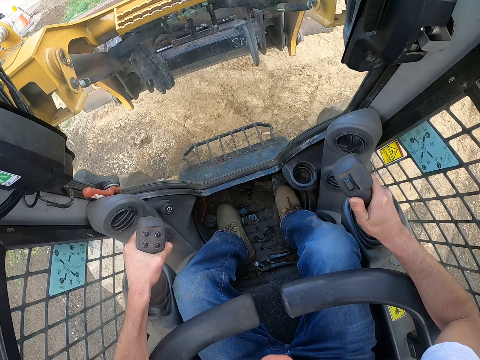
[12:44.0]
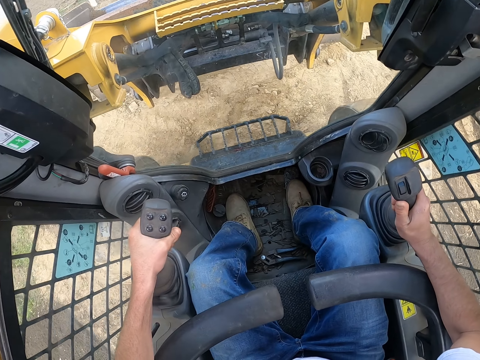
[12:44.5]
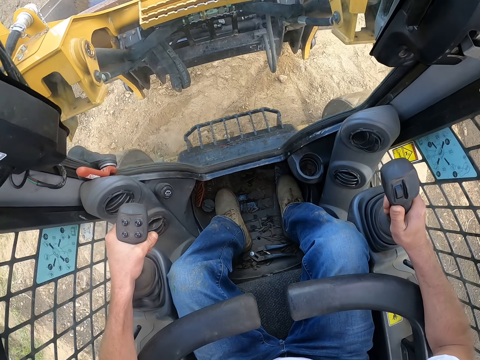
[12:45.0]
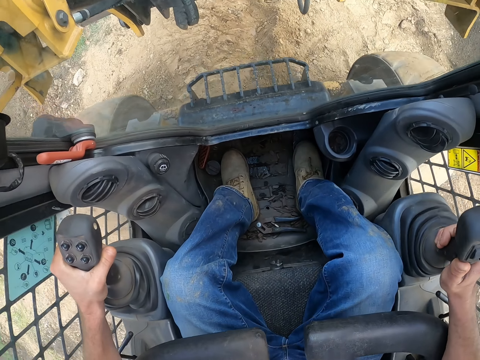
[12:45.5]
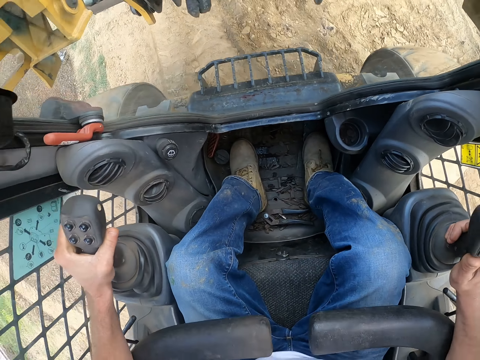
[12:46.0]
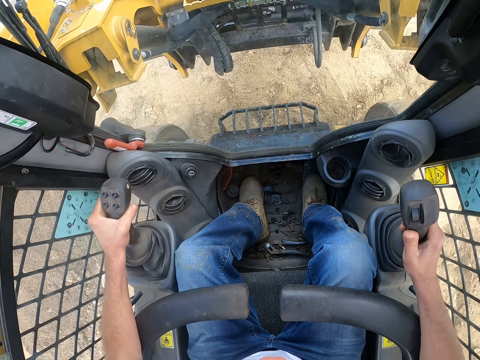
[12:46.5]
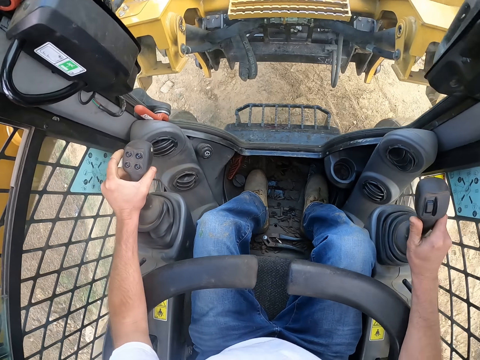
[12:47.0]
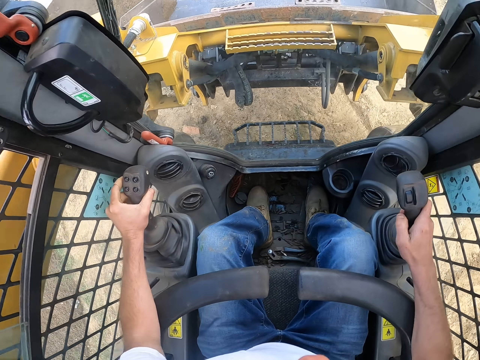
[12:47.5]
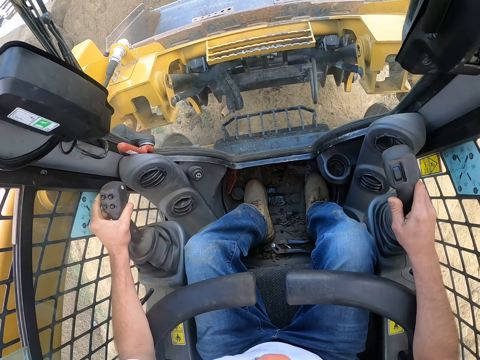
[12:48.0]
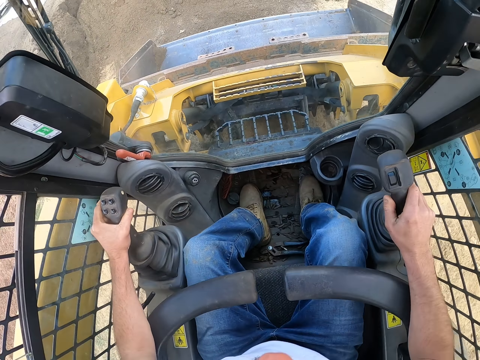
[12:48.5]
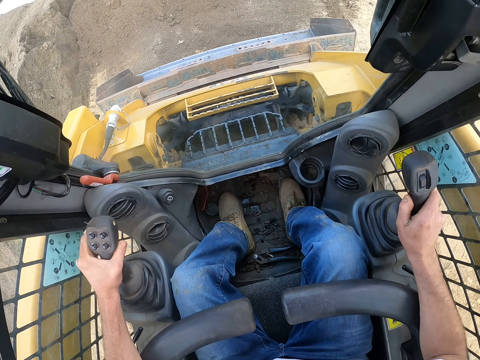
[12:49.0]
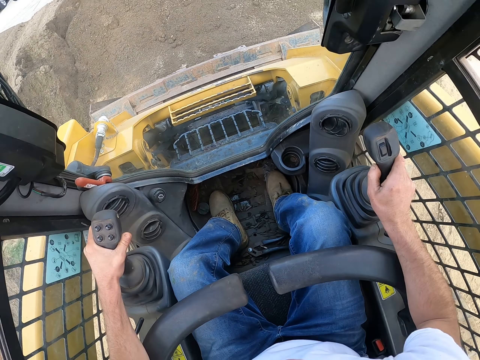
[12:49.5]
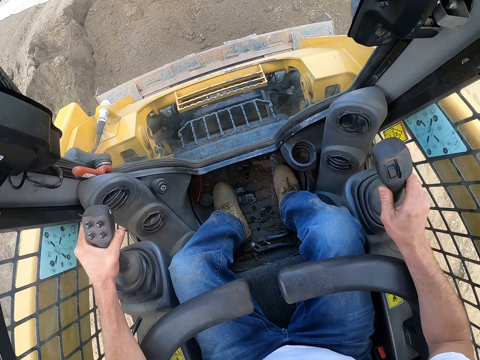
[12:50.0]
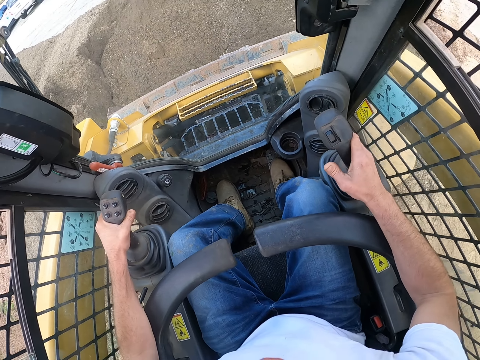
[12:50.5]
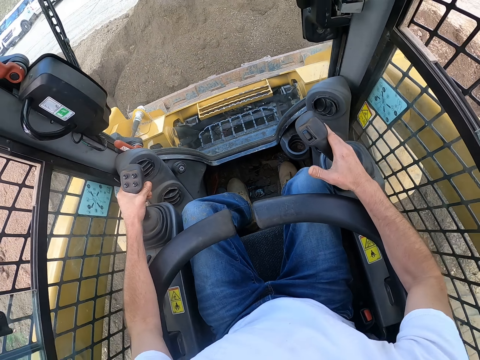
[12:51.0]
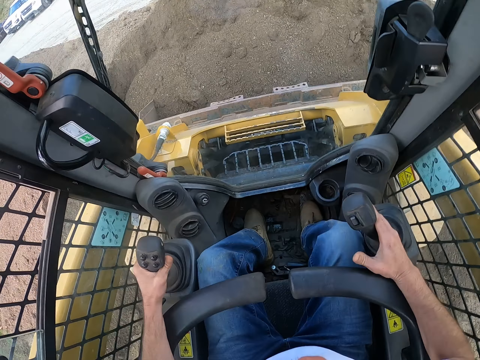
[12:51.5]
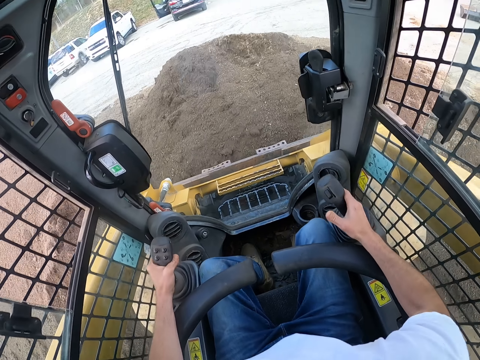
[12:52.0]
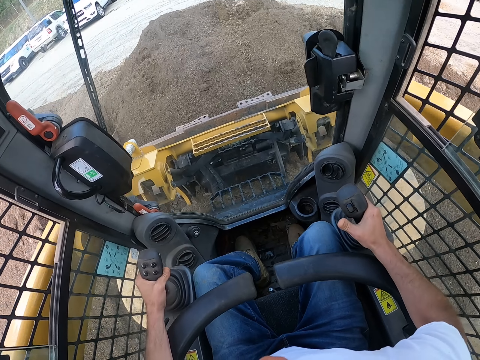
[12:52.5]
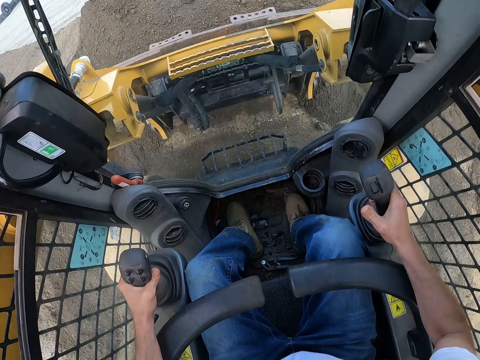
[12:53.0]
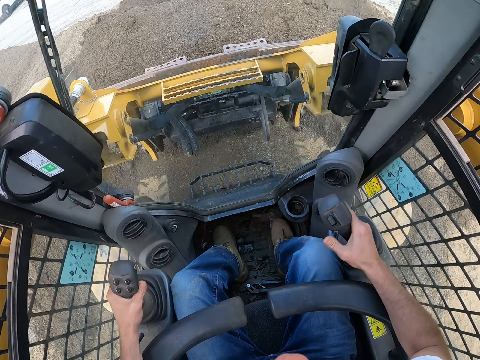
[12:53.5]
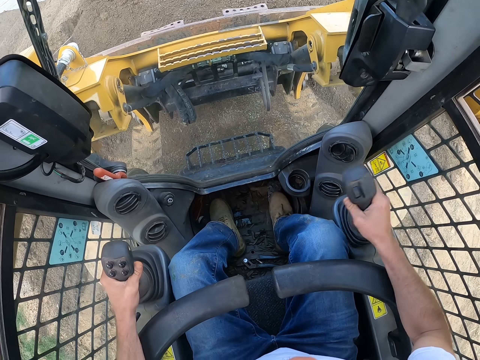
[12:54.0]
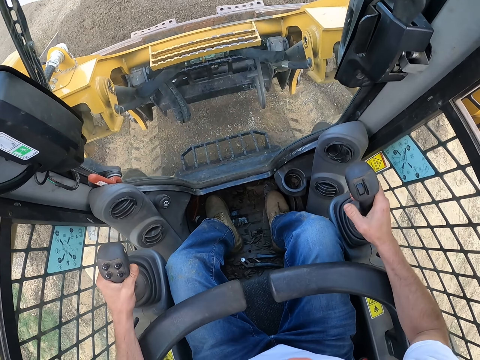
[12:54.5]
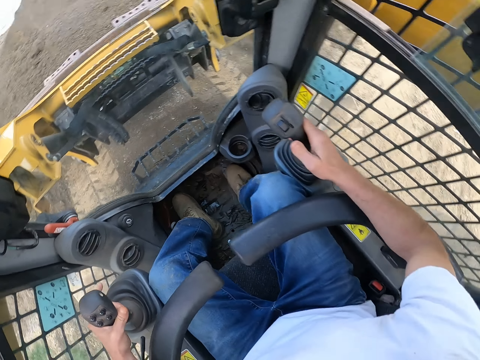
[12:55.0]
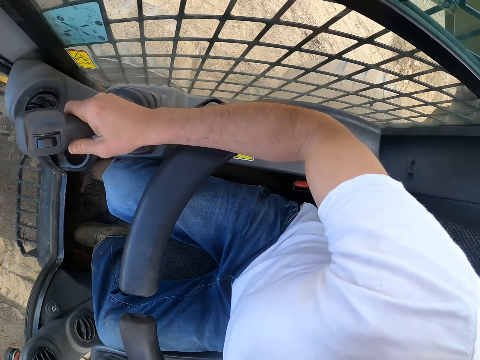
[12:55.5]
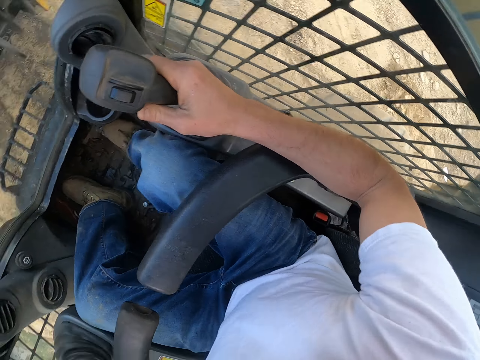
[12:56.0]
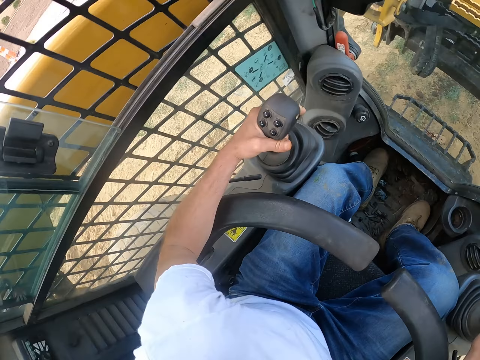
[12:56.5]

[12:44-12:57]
The camera wearer goes back. They dig soil with an excavator or bulldozer.

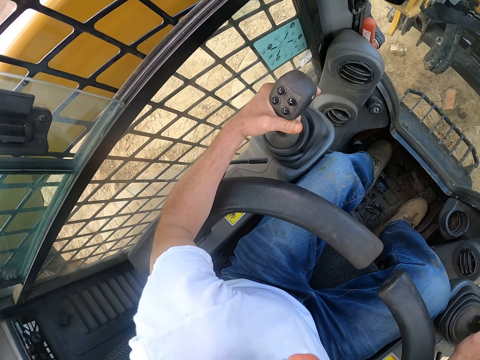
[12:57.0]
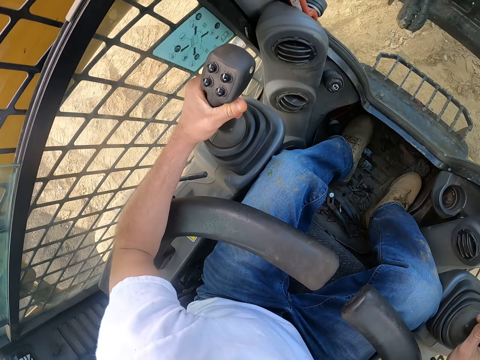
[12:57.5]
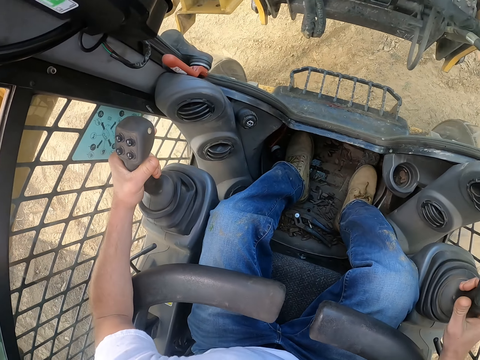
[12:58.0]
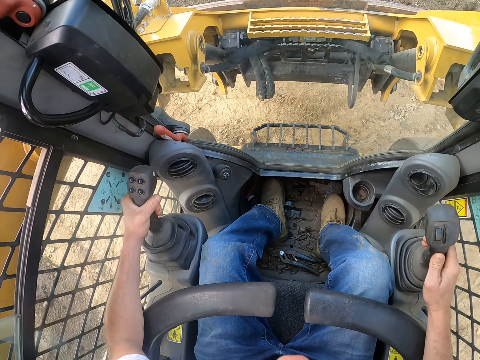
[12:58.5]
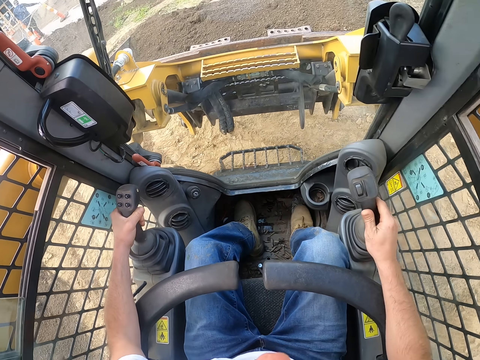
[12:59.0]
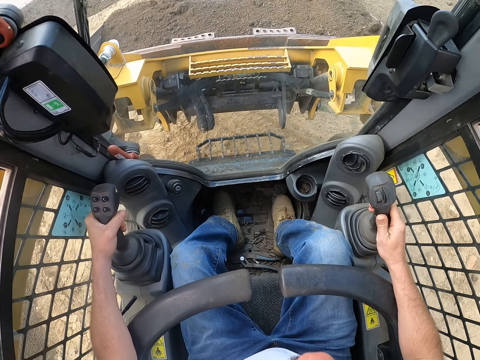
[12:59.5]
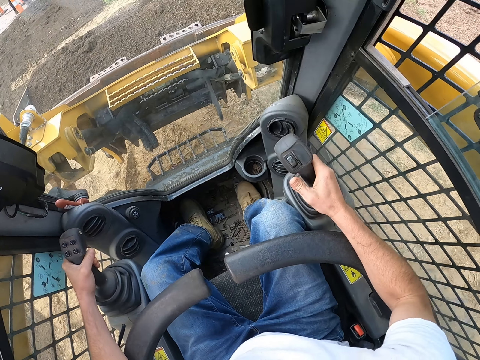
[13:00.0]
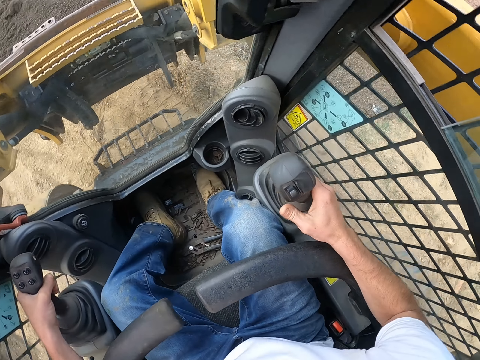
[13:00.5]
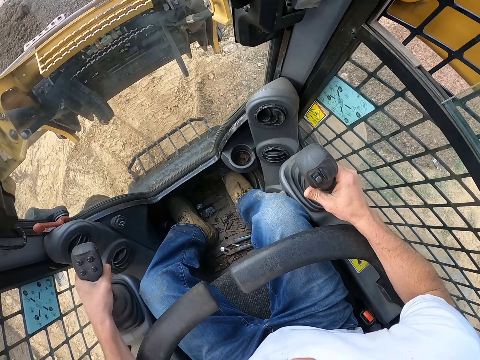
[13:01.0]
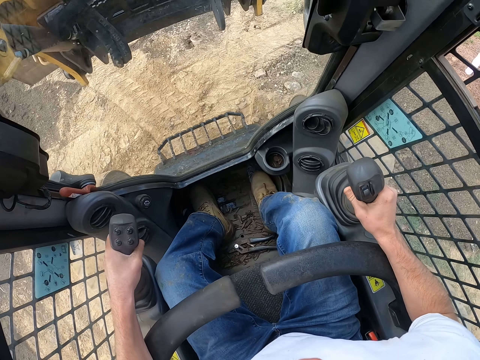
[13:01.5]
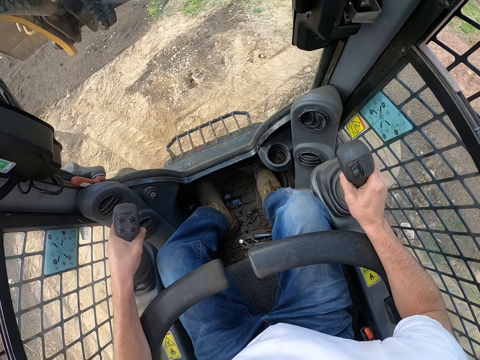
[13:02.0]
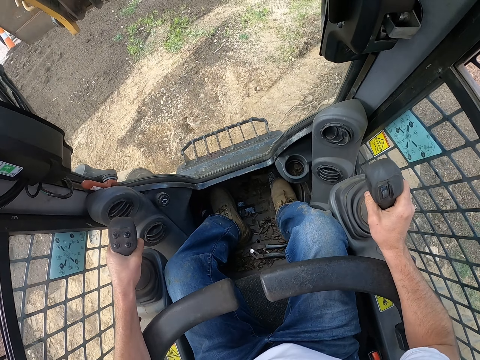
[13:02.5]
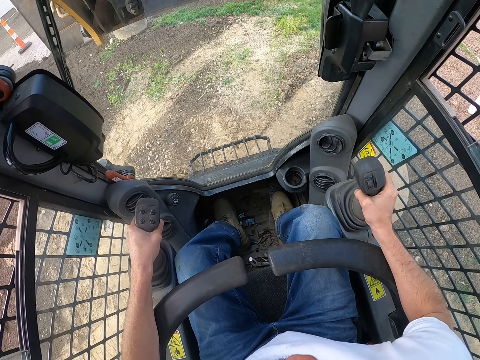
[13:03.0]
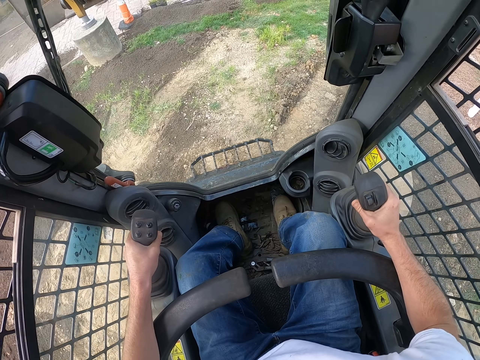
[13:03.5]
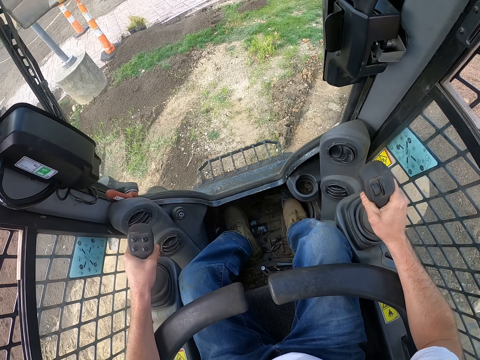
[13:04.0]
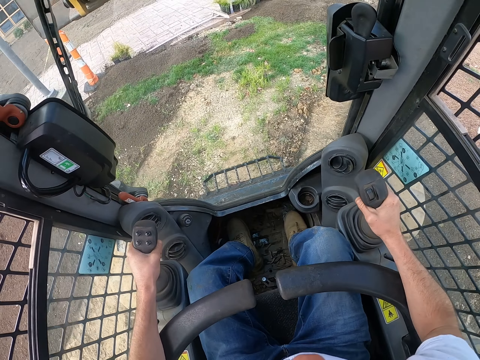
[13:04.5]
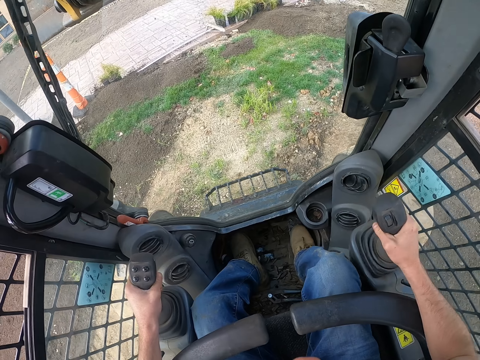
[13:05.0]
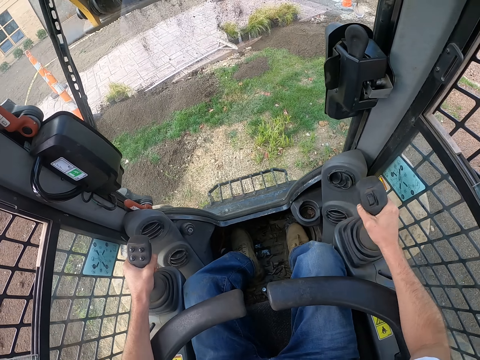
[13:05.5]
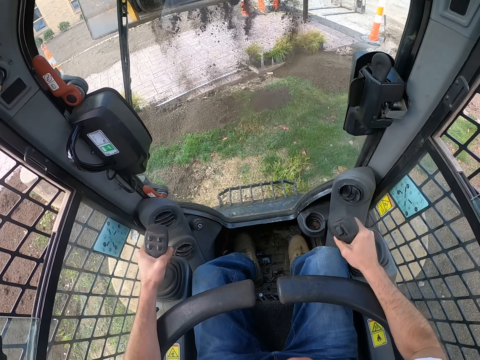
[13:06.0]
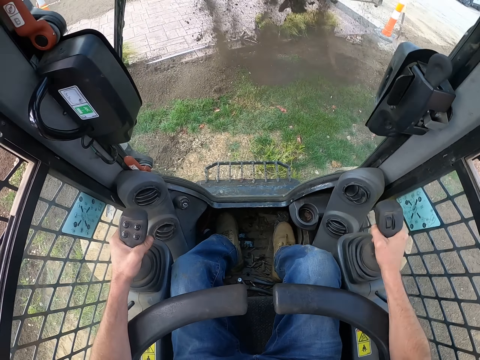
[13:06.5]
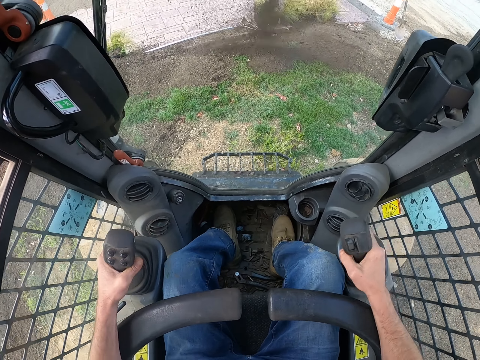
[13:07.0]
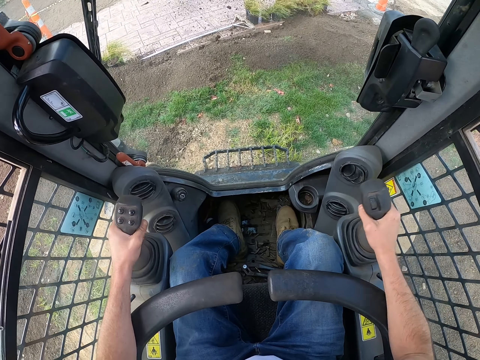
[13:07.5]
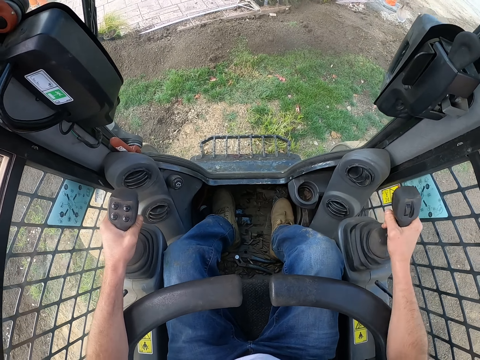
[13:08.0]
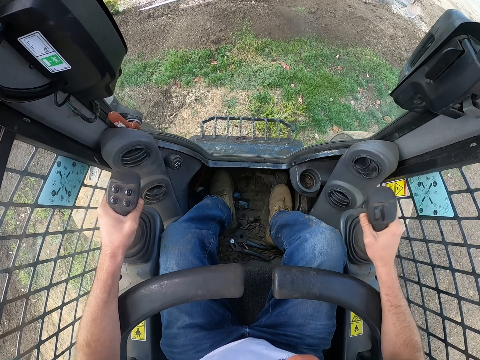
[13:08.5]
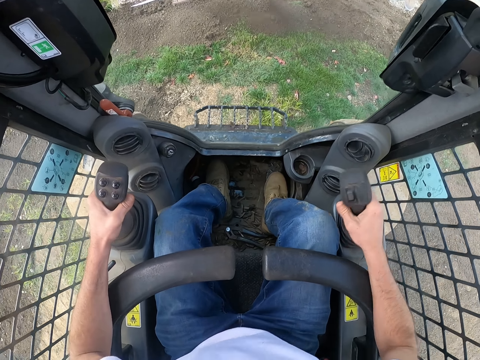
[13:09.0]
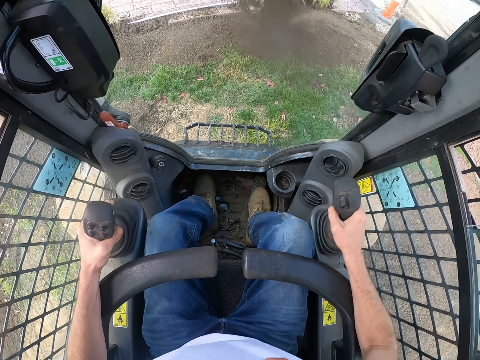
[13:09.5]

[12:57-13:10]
The bulldozer pours soil.
